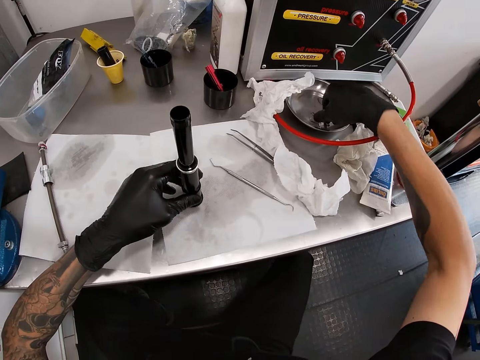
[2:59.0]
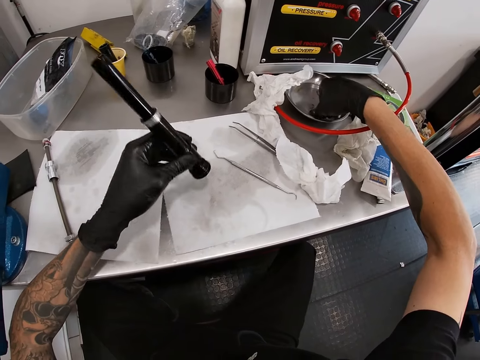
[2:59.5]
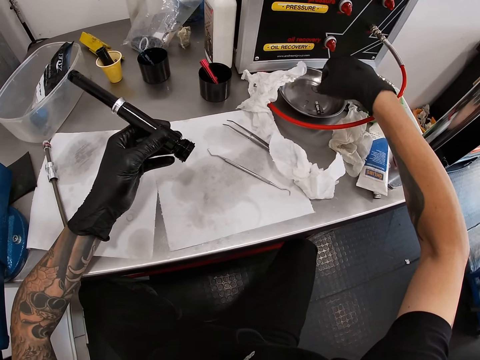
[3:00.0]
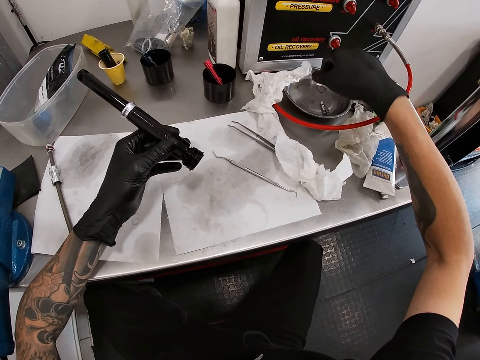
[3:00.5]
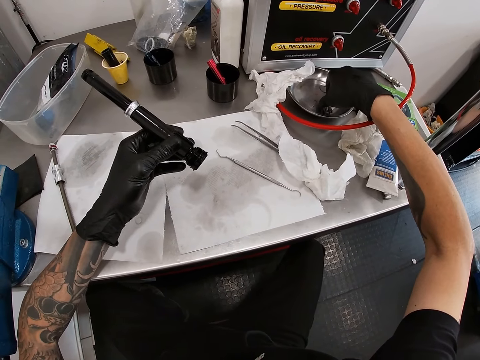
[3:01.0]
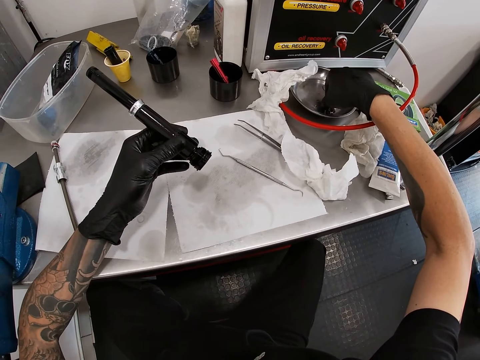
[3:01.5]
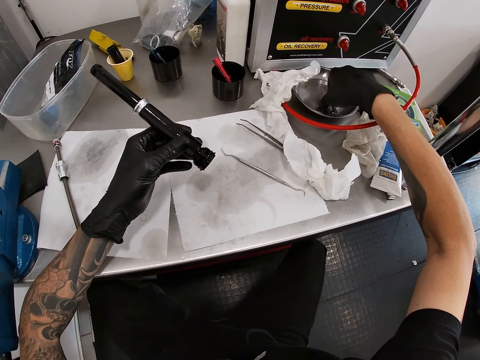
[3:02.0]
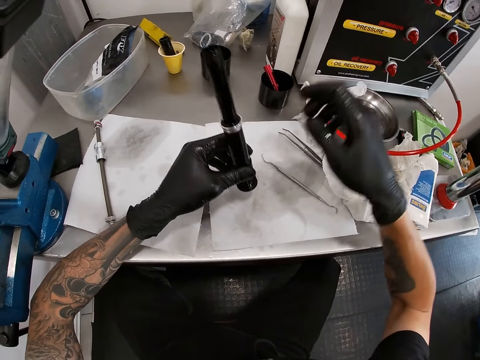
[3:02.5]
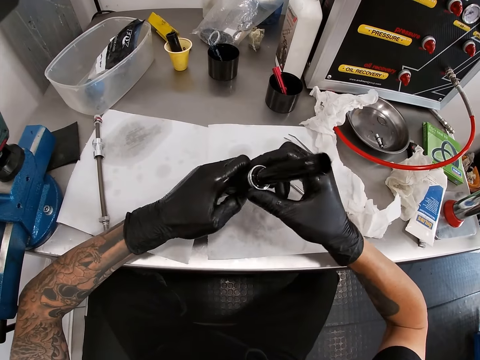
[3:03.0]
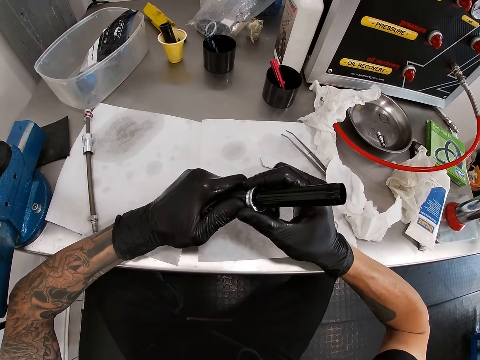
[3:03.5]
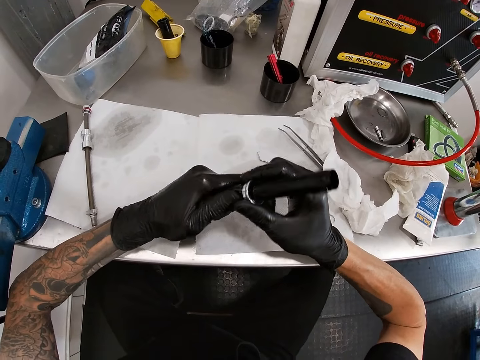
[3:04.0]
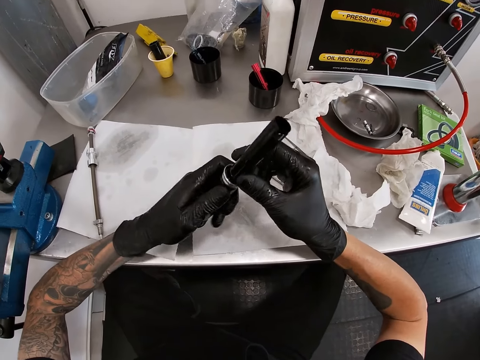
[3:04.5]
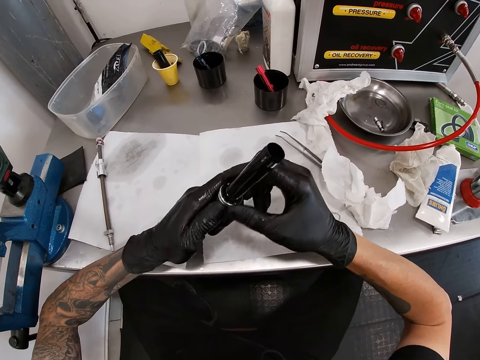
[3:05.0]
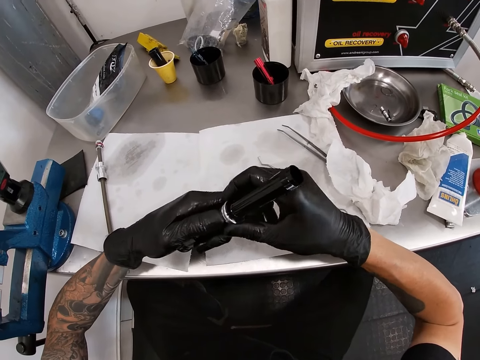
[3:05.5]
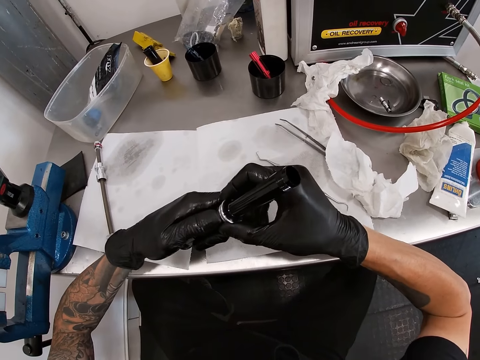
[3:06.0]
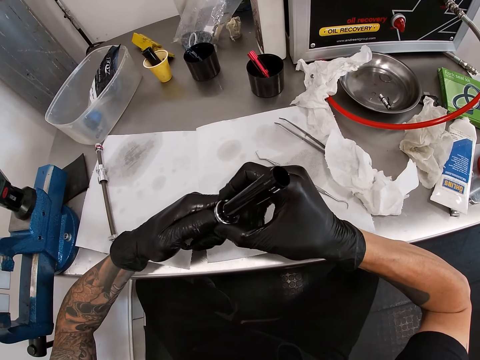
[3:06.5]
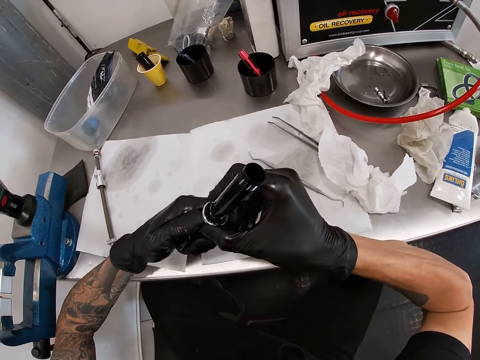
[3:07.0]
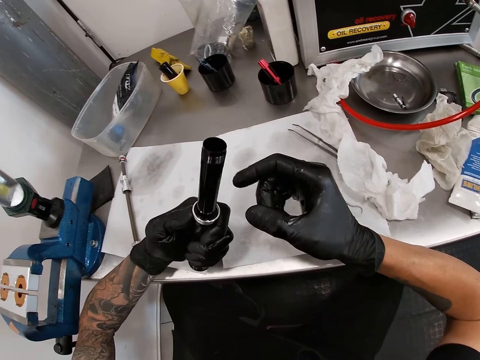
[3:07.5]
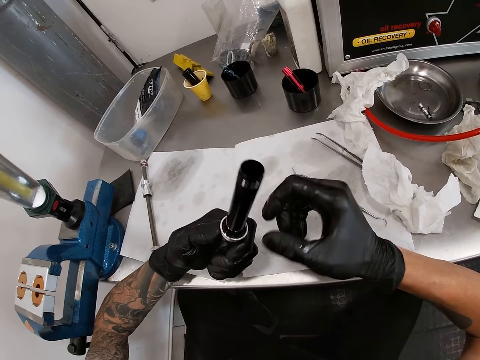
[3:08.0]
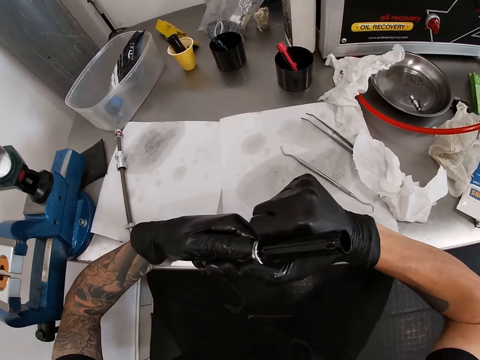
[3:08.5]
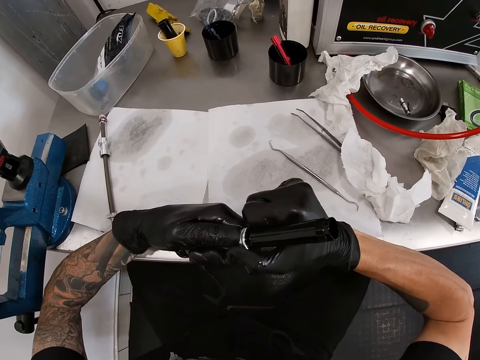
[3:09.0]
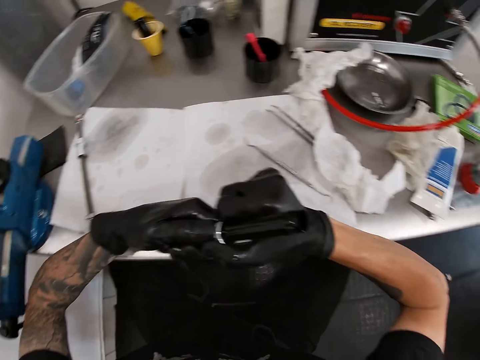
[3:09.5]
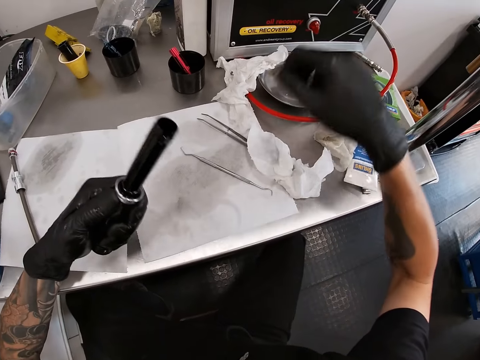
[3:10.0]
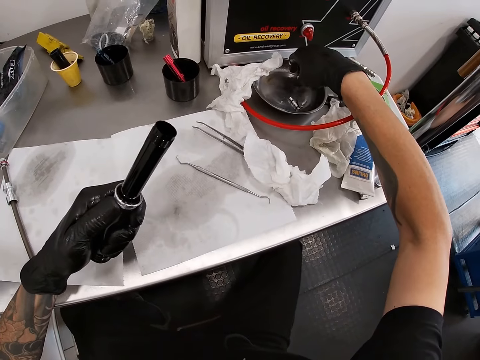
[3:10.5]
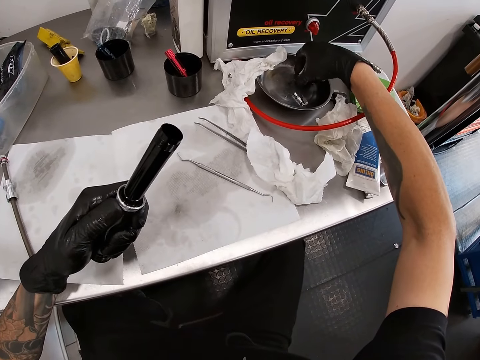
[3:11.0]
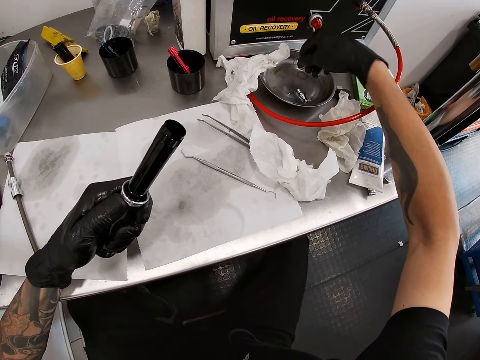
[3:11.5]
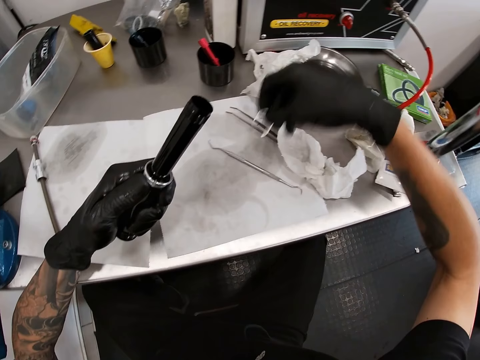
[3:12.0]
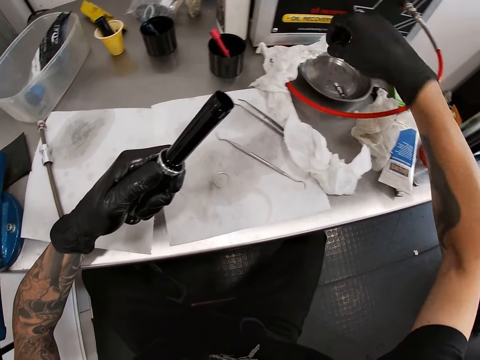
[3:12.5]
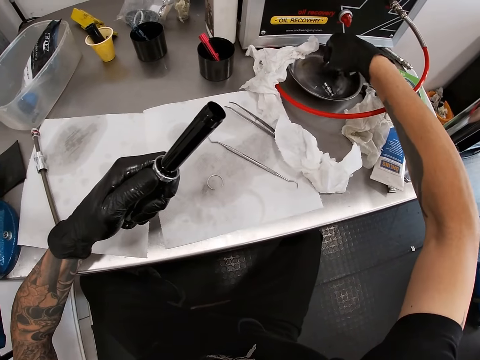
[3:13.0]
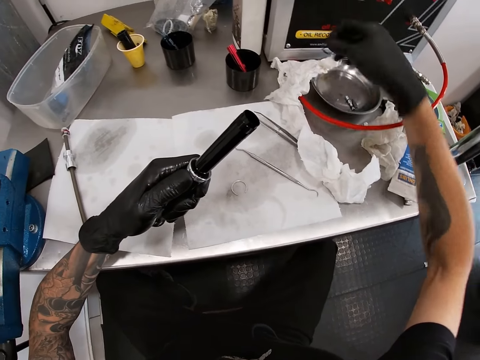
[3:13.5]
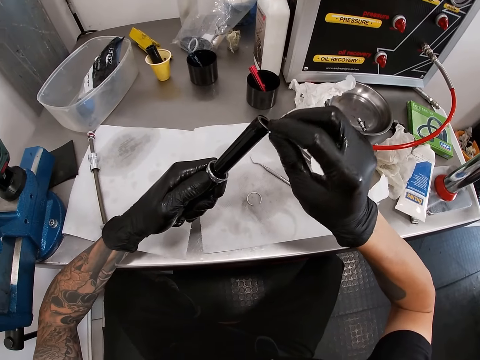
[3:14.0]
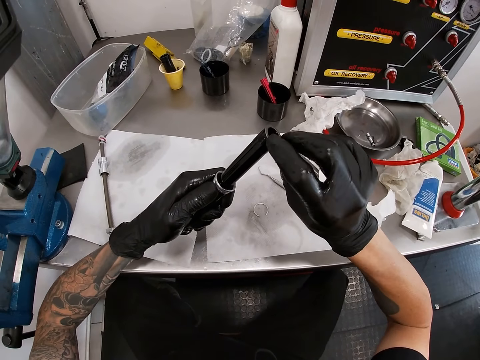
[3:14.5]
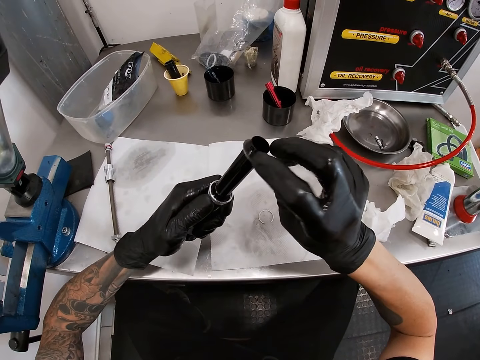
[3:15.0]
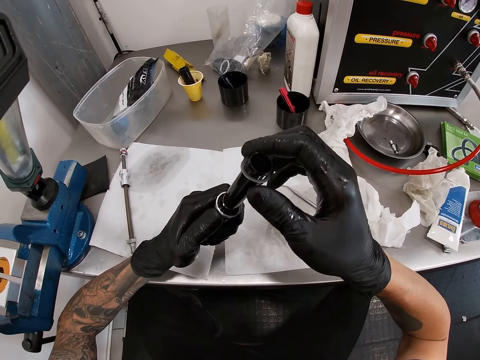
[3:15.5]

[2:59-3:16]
The camera wearer touches a plug on a metal plate on the work bench with his right hand. He lifts the bicycle hub from the work bench with his left hand. He touches the plug on the metal plate on the work bench with his right hand. He pulls the bicycle hub with both hands. He tightens the washer on the bicycle hub with both hands. He fixes the torch. He picks the washer from the metal plate on the work bench with his right hand. He drops the washer on the work bench with his right hand. He picks the washer from the metal plate on the work bench with his right hand. He puts the washer on the bicycle hub with his right hand.

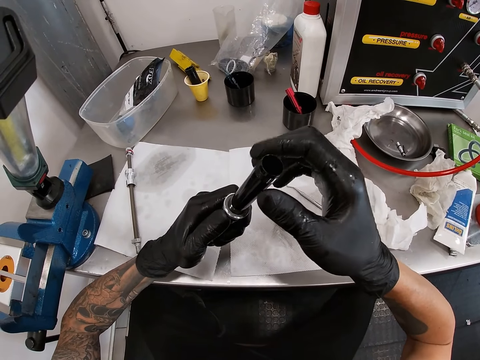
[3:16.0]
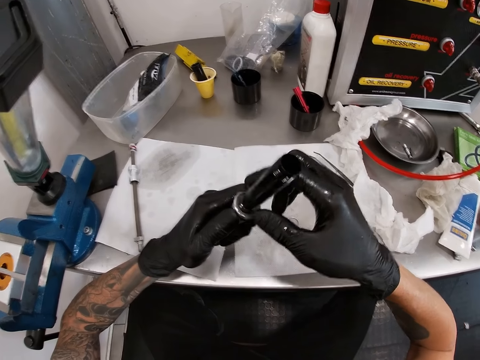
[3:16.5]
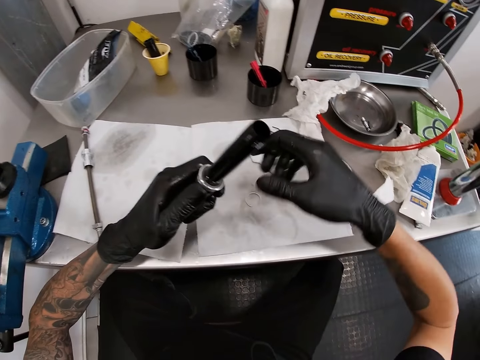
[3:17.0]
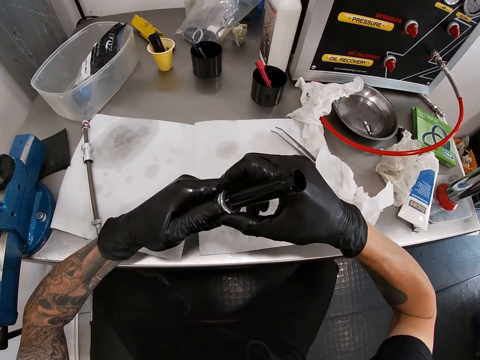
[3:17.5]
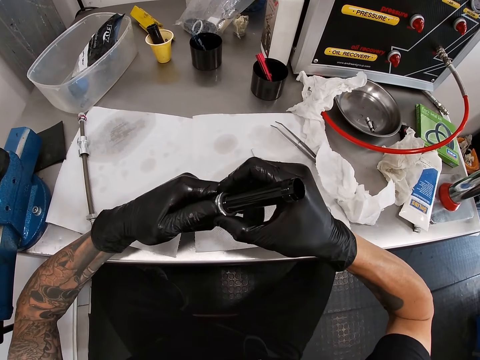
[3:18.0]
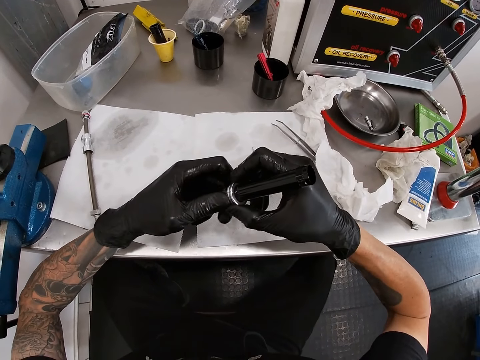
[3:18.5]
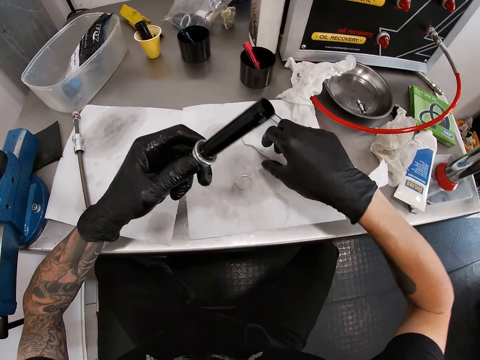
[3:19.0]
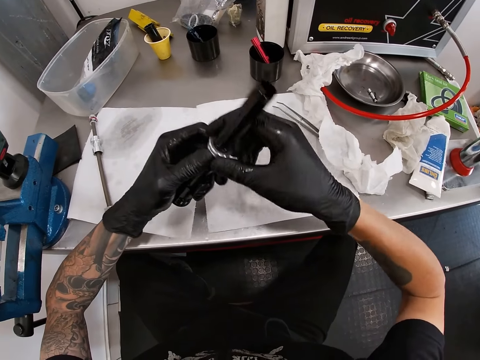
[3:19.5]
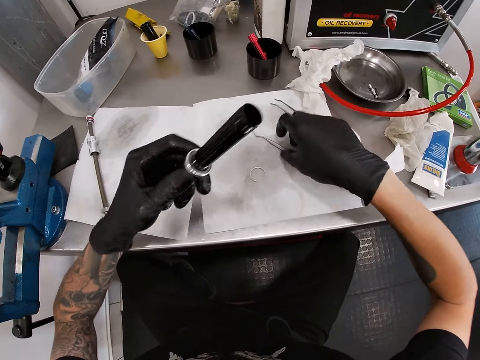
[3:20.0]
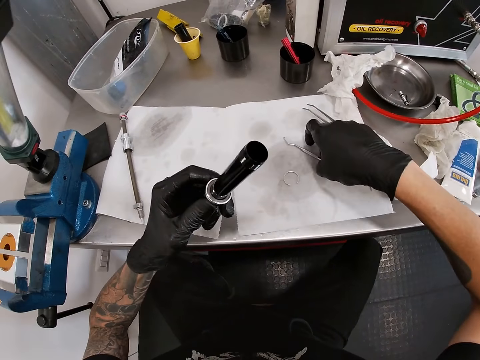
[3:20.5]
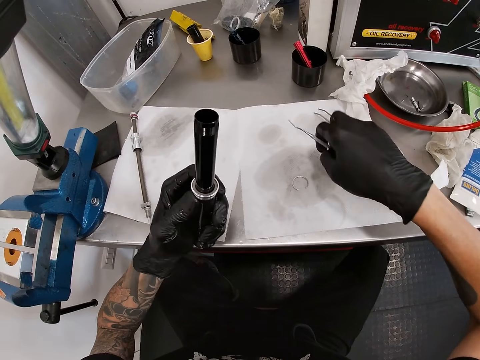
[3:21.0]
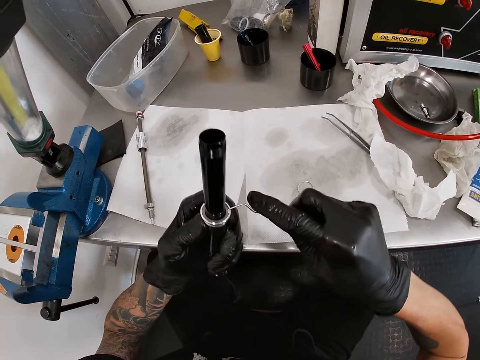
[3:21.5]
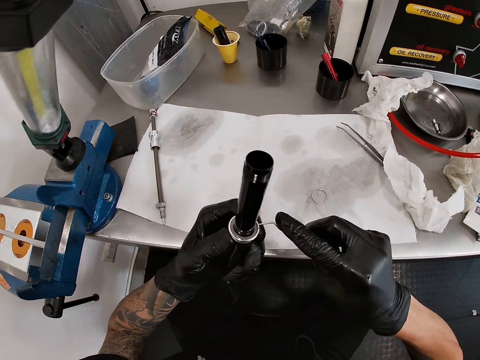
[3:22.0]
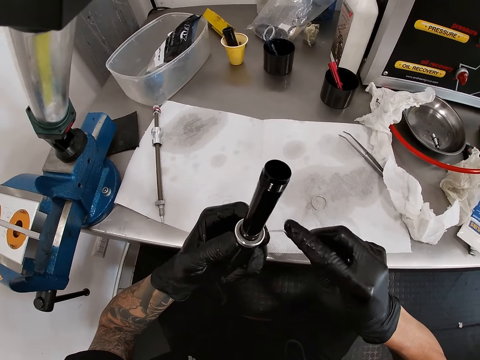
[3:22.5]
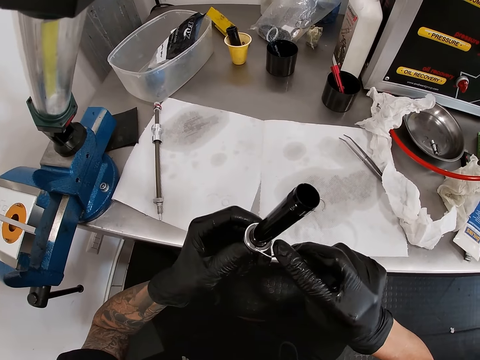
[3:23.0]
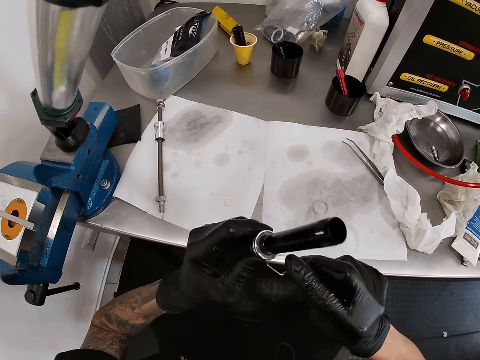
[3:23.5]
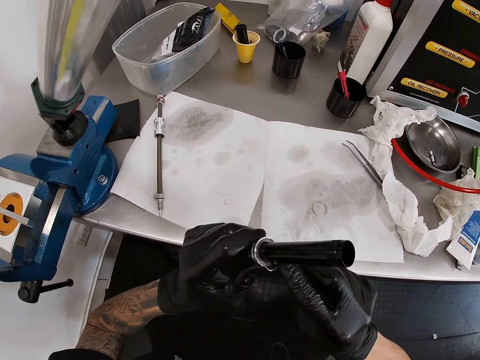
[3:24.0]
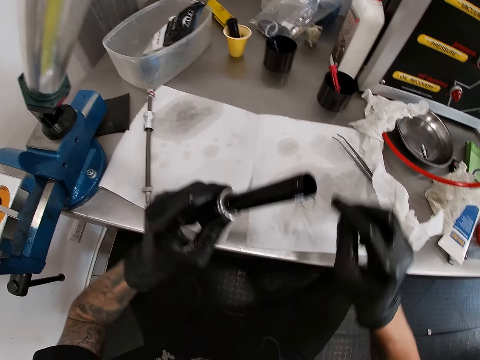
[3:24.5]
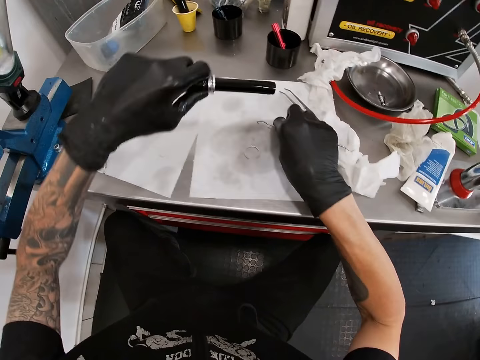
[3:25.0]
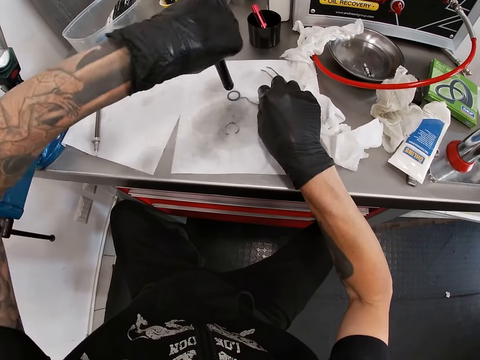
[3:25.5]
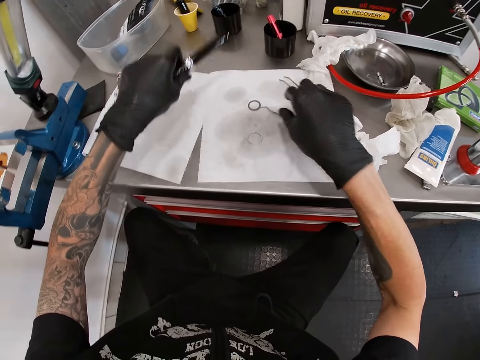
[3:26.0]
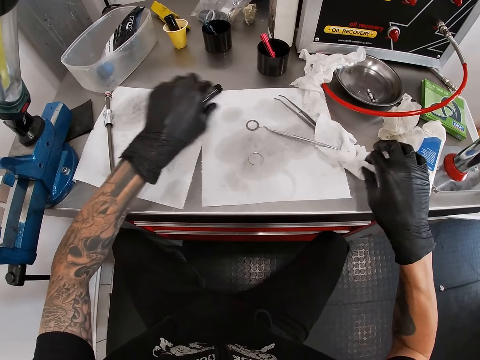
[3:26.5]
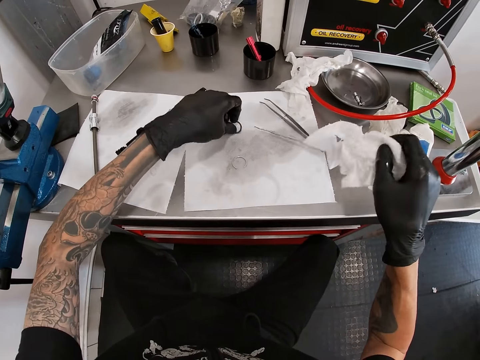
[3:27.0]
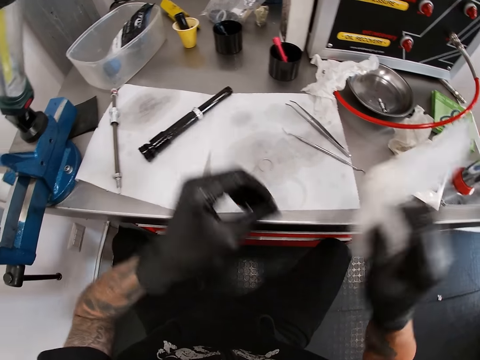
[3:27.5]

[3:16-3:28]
The camera wearer tightens the washer on the bicycle hub with both hands. He picks a band seating instrument from the work bench with his right hand. He uses the band seating instrument on the bicycle hub with his right hand. He drops the band seating instrument on the work bench with his right hand. He removes the washer from the bicycle tube with his left hand. He drops the bicycle hub on the work bench with his left hand. He picks the tissue paper from the work bench with his right hand. He picks the washer from the work bench with his left hand.
